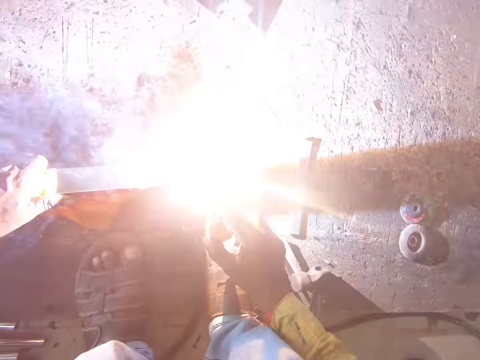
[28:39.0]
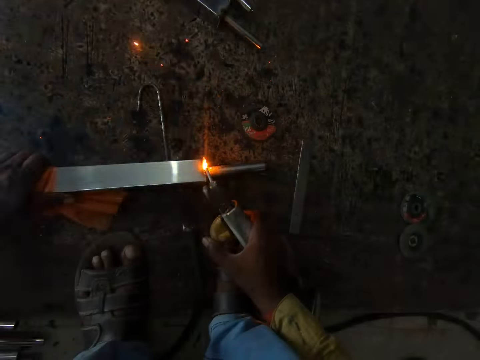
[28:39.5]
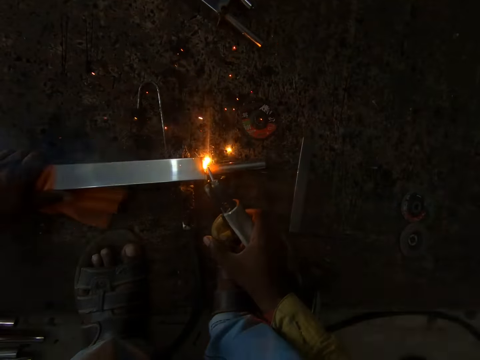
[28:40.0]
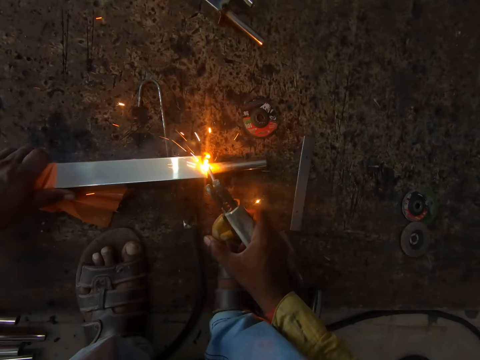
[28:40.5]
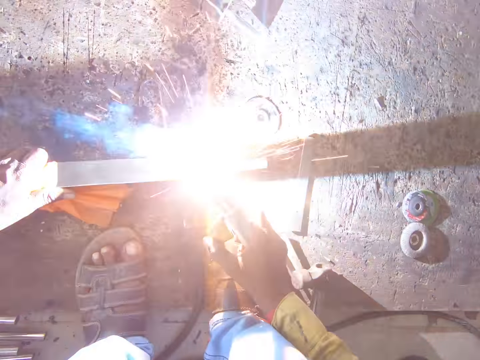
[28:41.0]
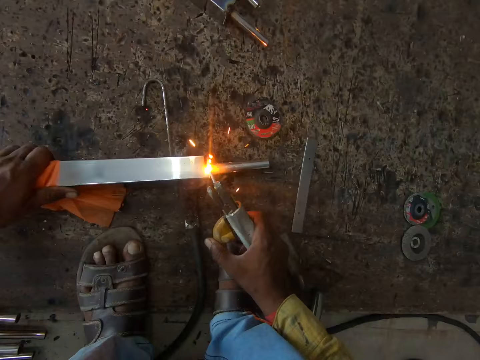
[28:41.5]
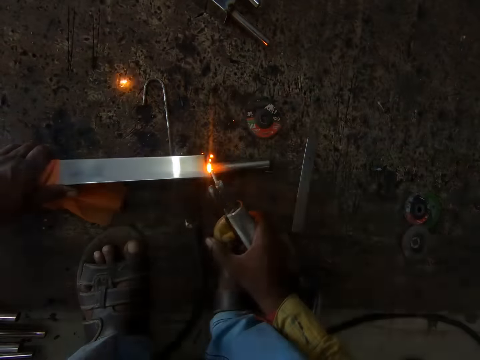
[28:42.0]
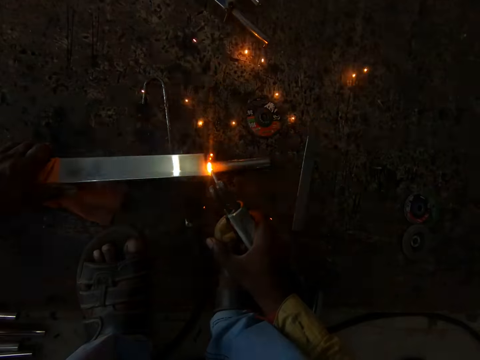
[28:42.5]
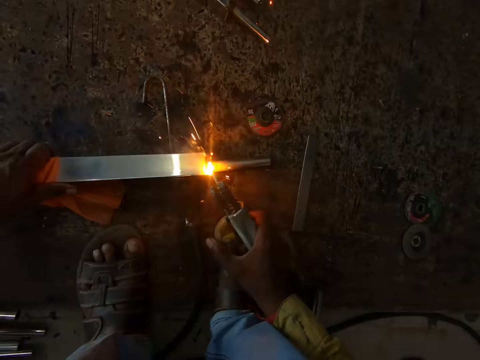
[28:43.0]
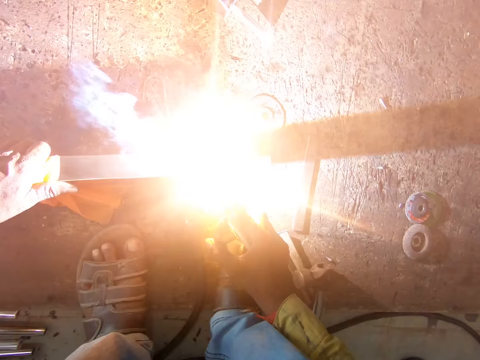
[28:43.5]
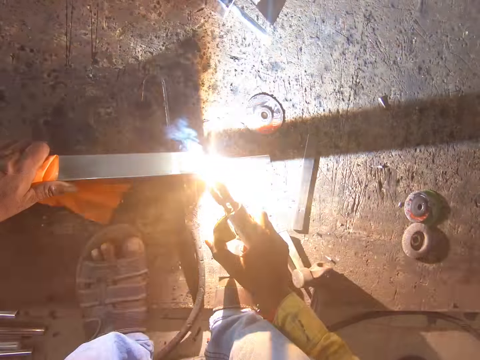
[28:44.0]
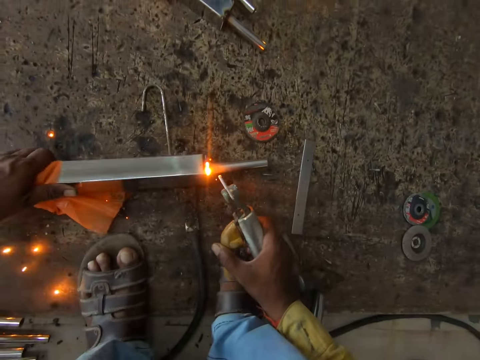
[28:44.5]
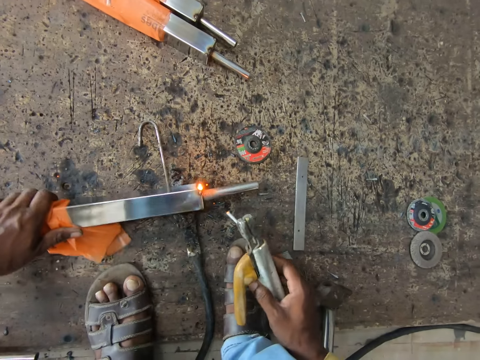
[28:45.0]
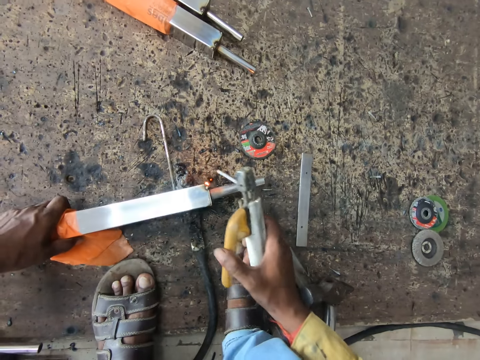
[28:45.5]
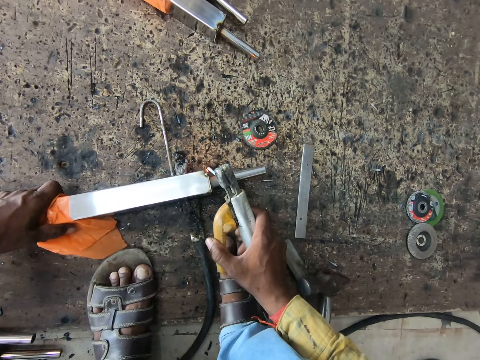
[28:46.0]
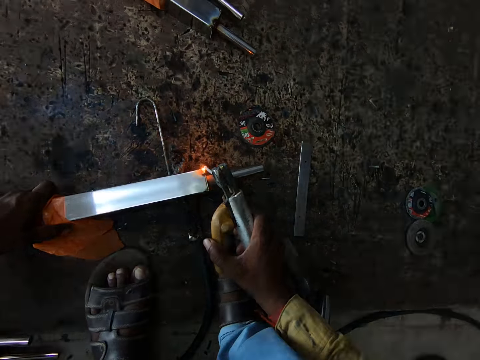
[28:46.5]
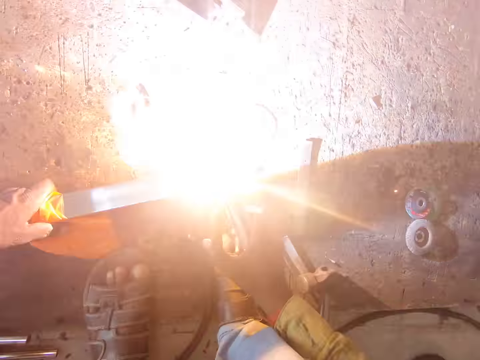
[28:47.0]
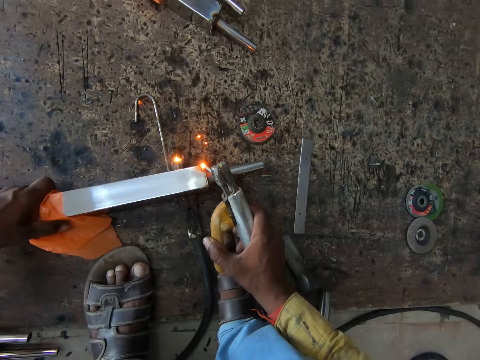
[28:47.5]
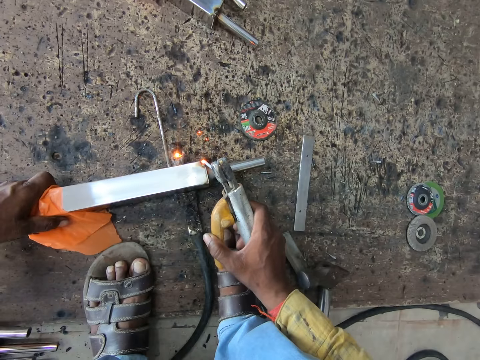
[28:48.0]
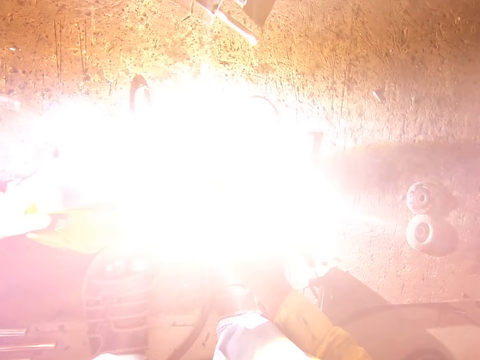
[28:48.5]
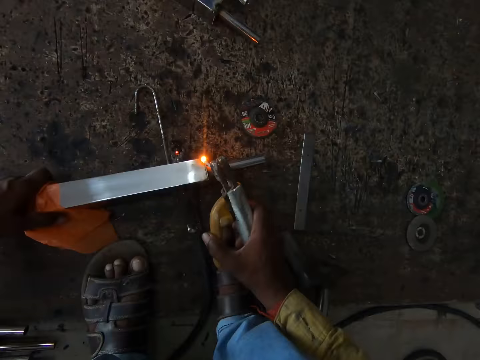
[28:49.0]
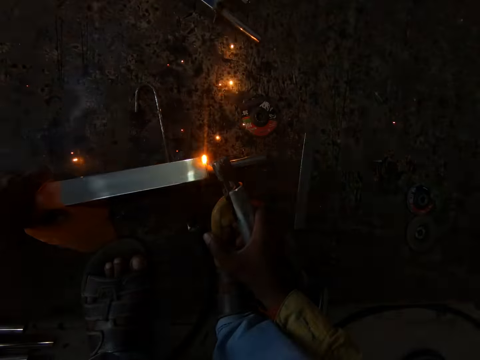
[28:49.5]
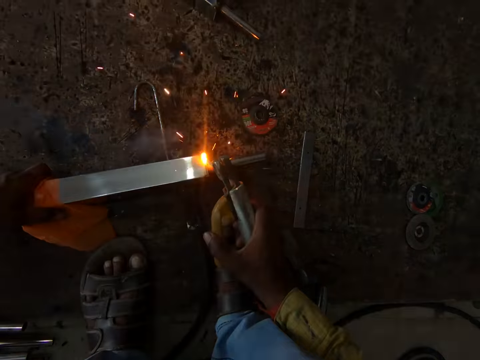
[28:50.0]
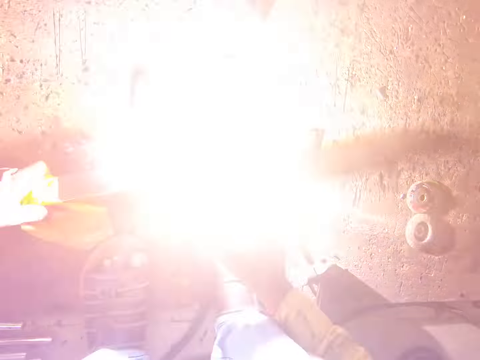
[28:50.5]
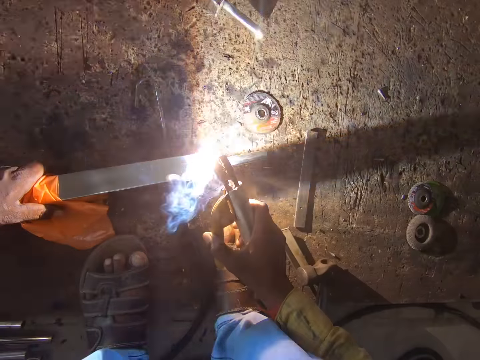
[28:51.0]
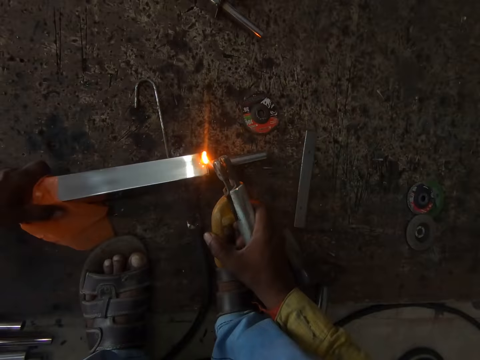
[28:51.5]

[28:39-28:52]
The camera wearer welds the metal rod with a welding machine in the right hand. They turn the tirupati tube. They weld. They look down.

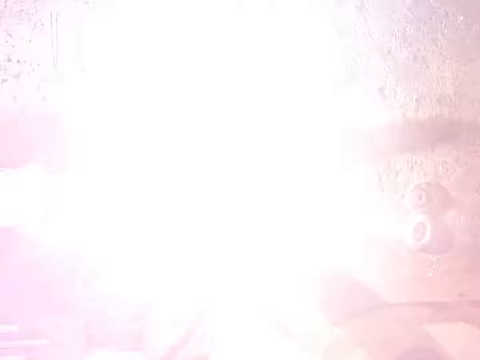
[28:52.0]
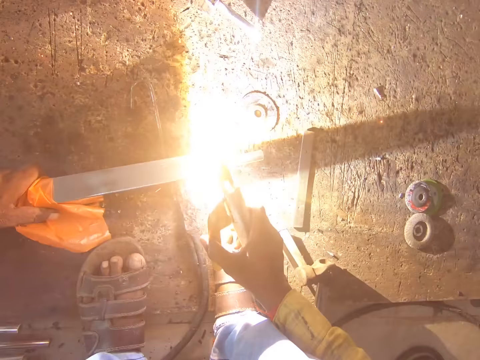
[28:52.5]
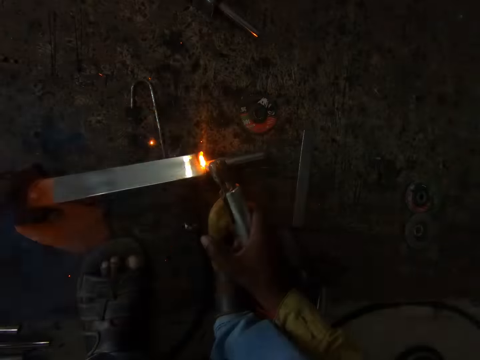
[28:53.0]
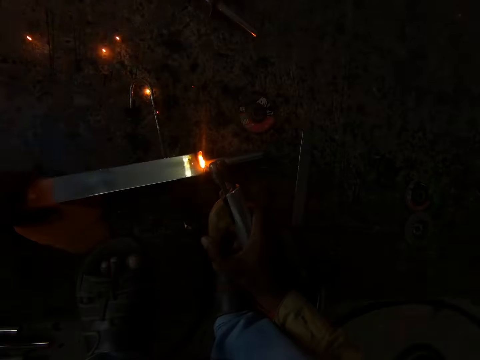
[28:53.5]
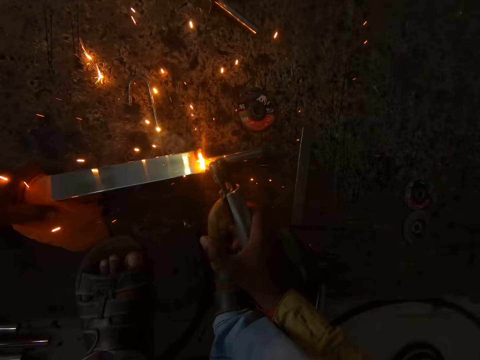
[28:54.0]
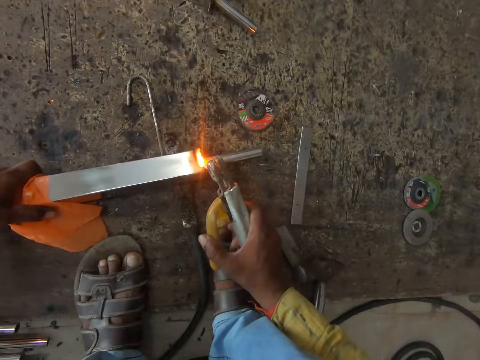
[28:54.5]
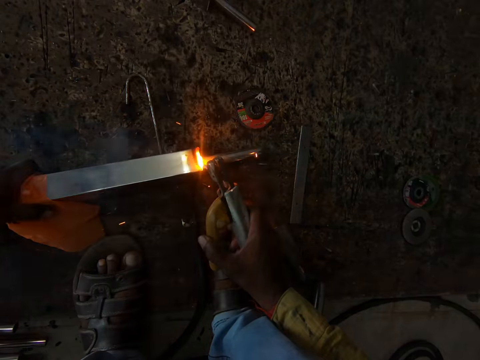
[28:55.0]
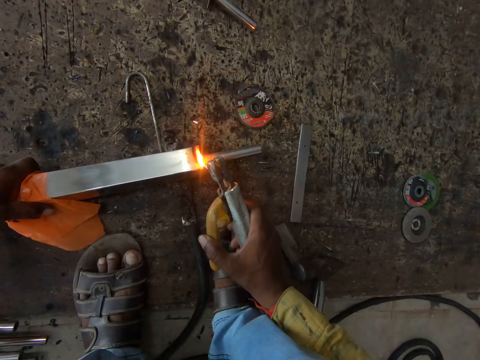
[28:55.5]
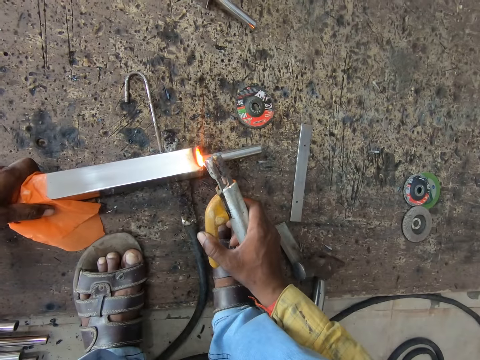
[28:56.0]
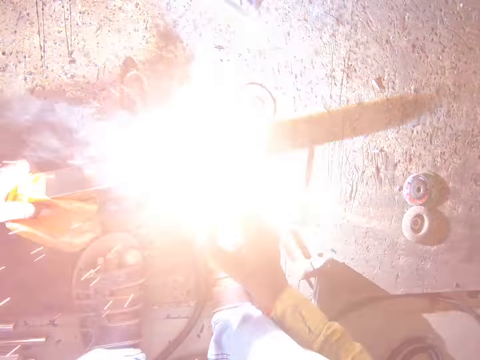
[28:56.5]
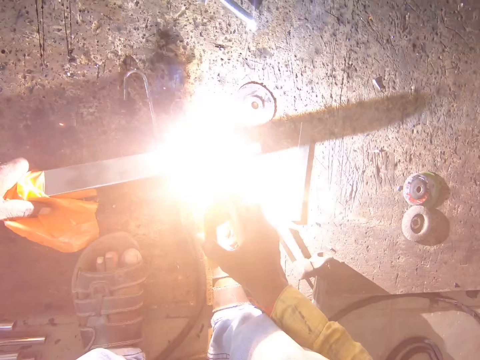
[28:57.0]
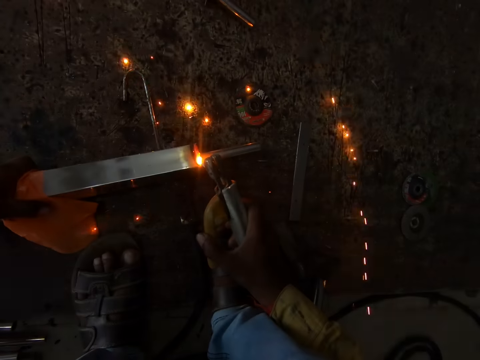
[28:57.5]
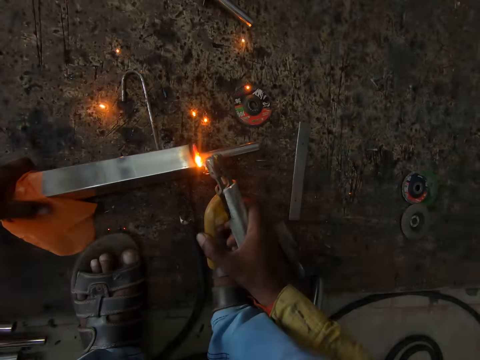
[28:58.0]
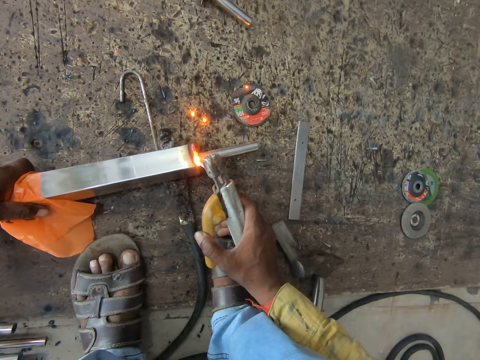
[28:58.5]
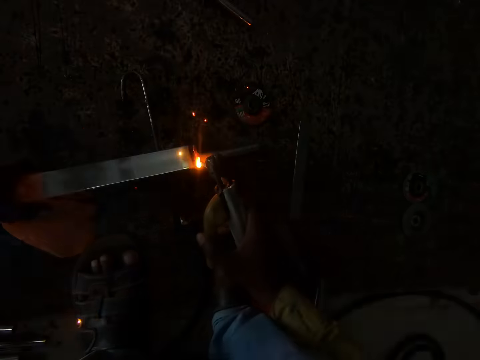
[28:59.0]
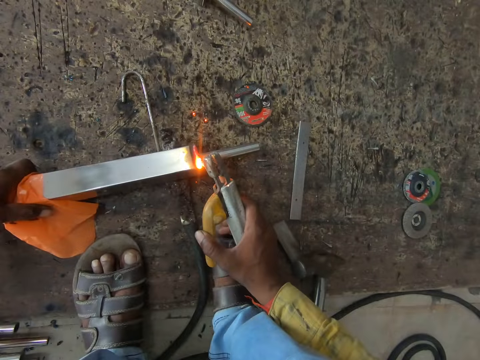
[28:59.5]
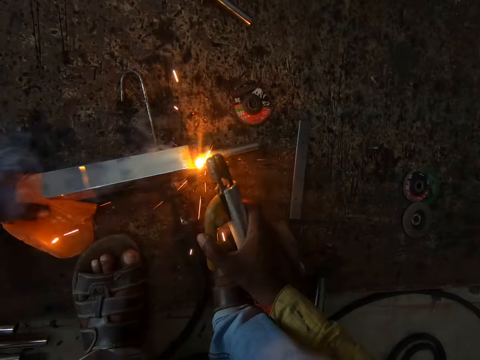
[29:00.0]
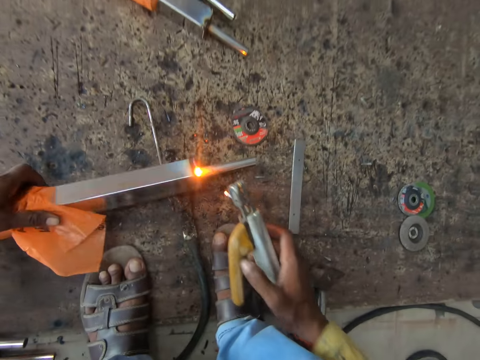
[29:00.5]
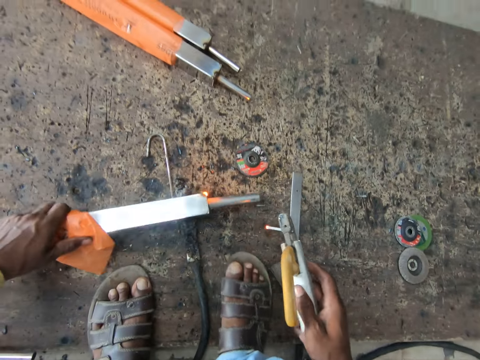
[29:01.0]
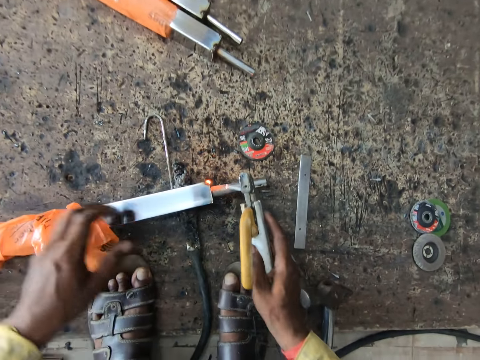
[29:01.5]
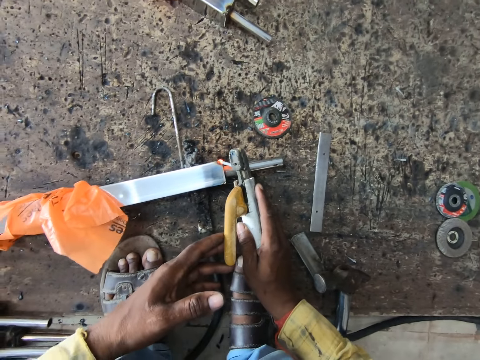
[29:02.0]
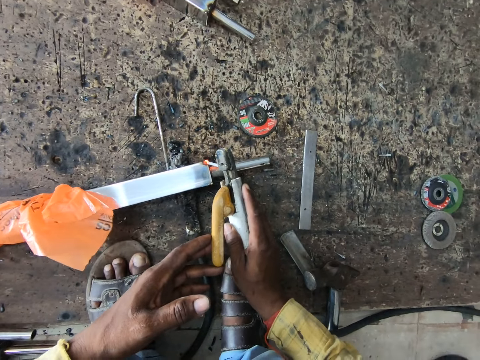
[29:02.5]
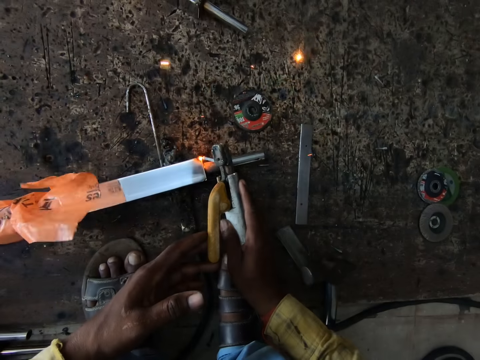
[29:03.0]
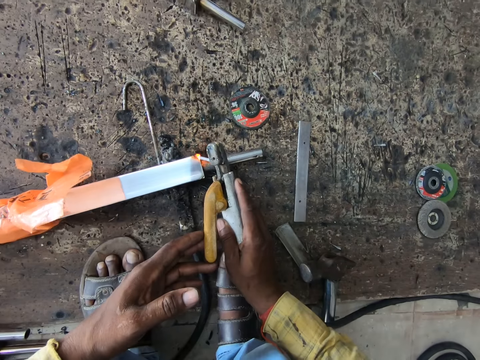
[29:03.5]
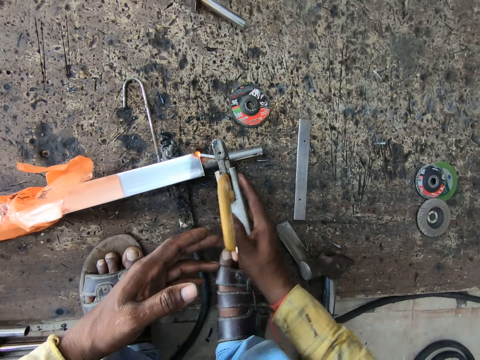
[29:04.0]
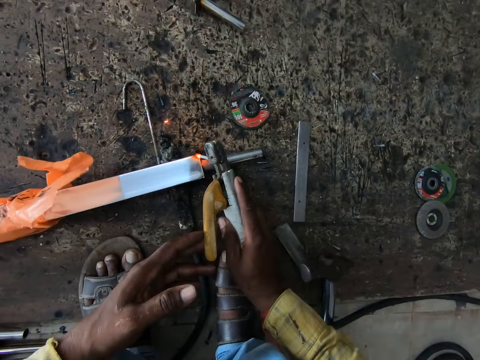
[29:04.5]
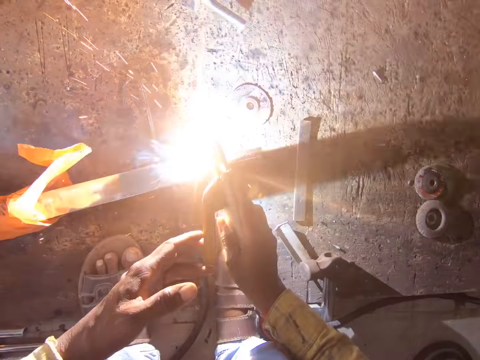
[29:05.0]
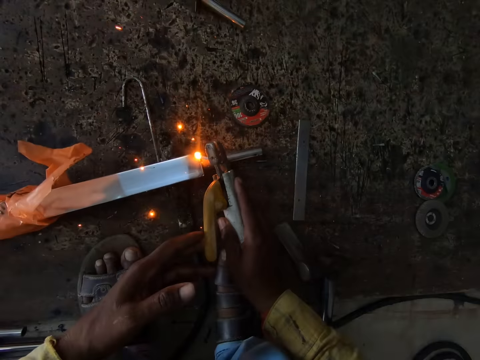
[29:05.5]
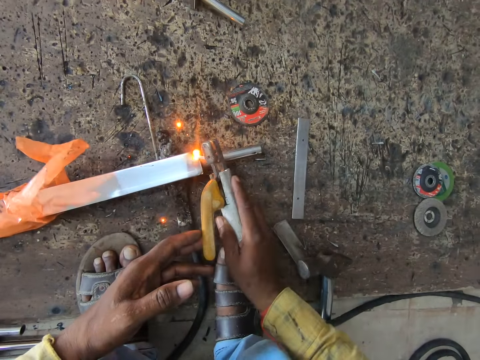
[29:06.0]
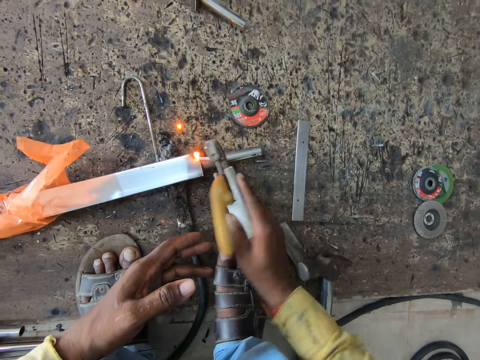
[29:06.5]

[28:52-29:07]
The camera wearer welds the metal rod with a welding machine in the right hand. They turn the tirupati tube. They hold the welding machine with both hands. They weld.
